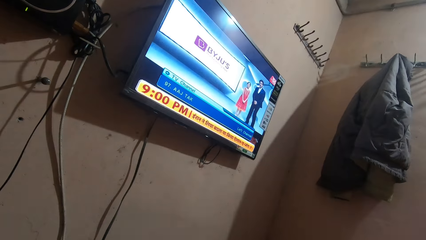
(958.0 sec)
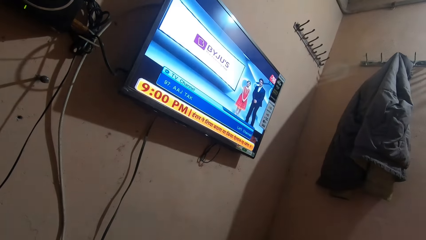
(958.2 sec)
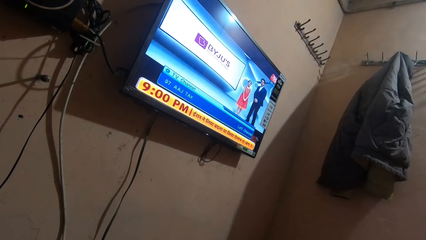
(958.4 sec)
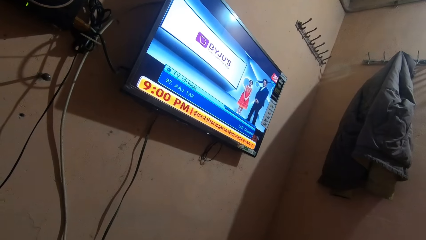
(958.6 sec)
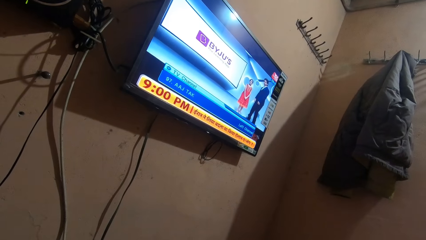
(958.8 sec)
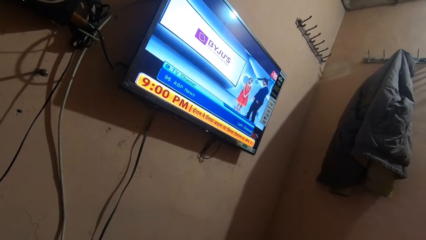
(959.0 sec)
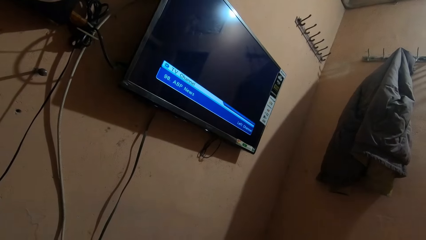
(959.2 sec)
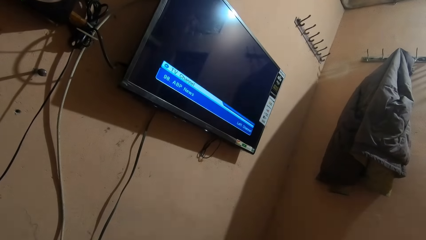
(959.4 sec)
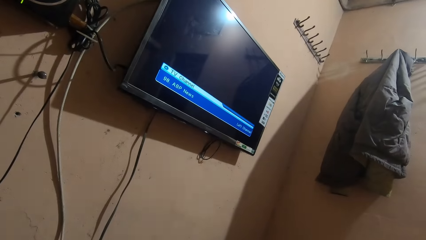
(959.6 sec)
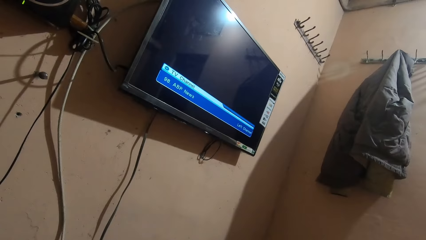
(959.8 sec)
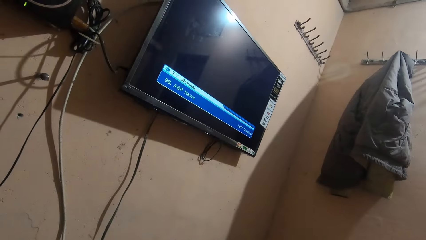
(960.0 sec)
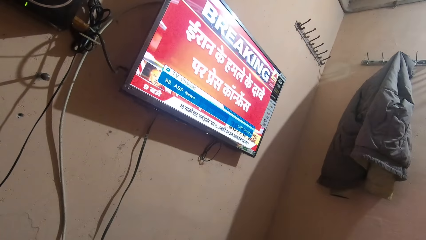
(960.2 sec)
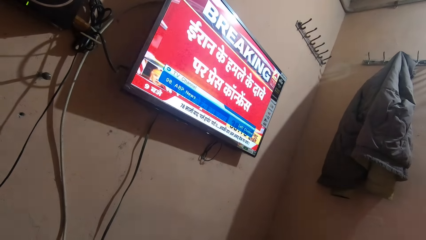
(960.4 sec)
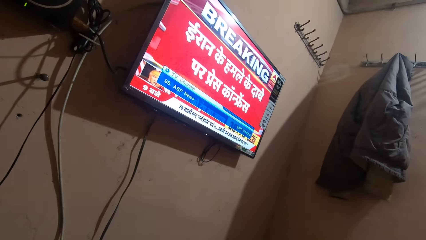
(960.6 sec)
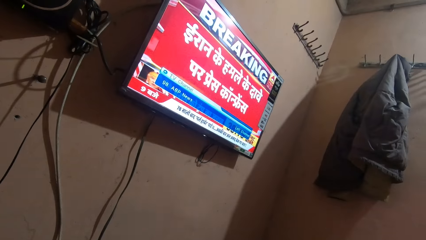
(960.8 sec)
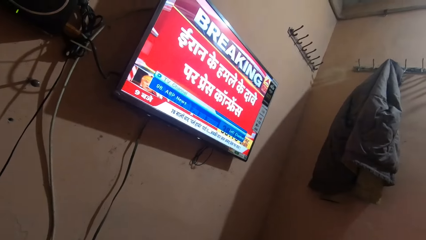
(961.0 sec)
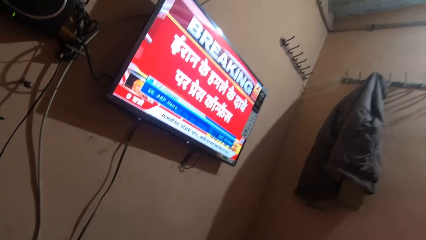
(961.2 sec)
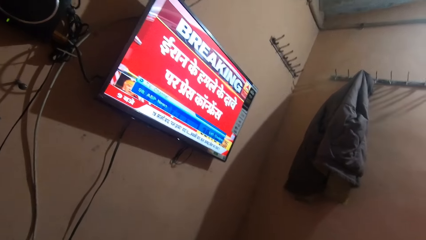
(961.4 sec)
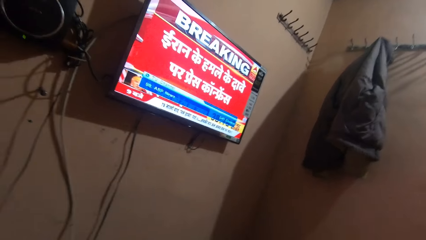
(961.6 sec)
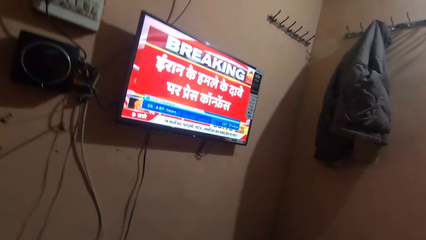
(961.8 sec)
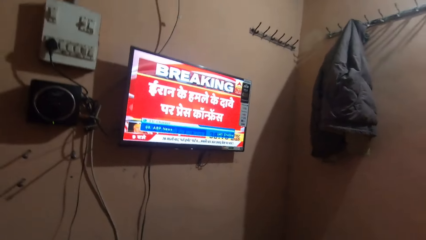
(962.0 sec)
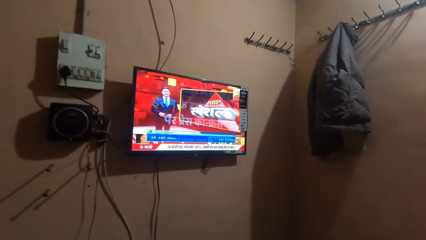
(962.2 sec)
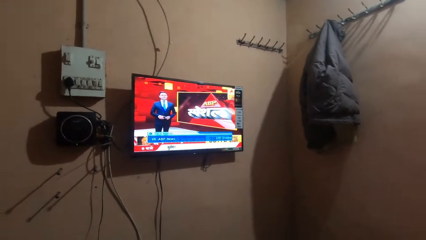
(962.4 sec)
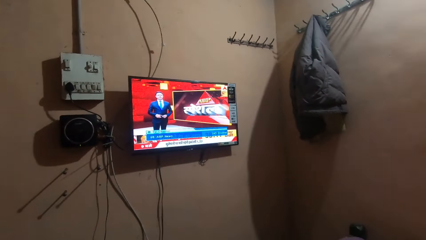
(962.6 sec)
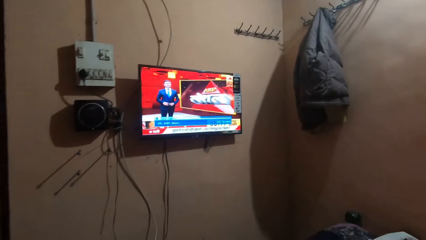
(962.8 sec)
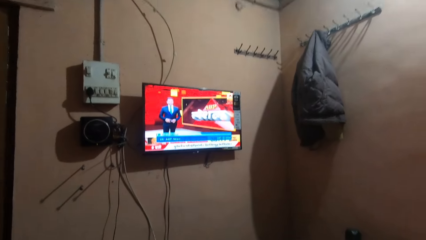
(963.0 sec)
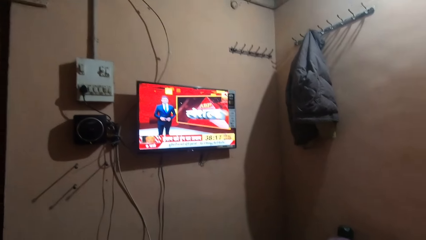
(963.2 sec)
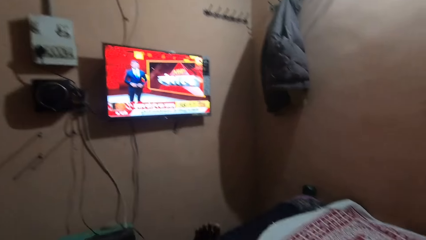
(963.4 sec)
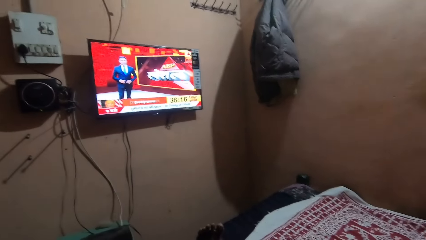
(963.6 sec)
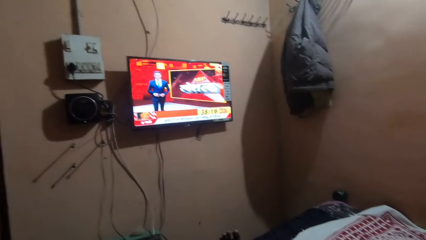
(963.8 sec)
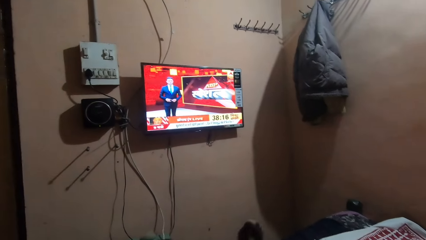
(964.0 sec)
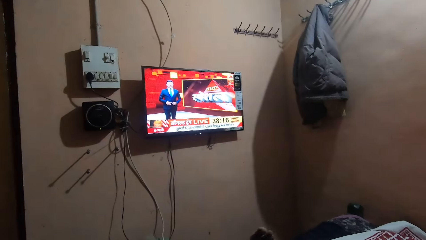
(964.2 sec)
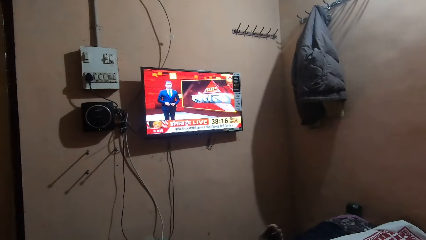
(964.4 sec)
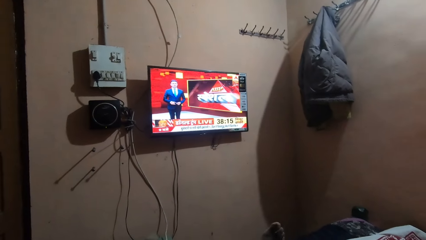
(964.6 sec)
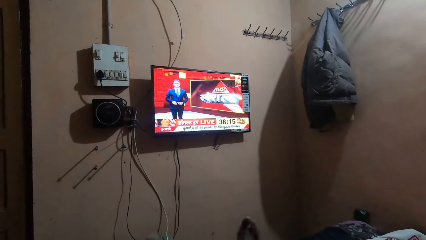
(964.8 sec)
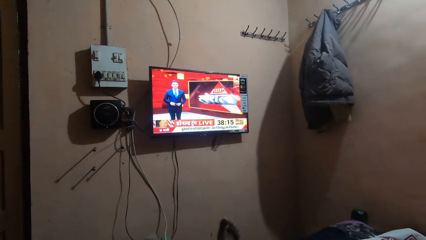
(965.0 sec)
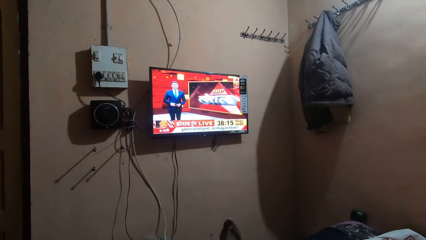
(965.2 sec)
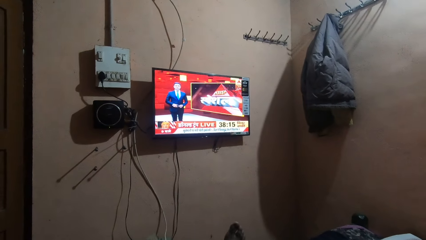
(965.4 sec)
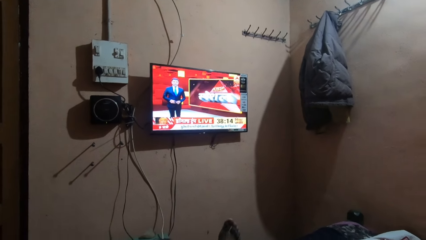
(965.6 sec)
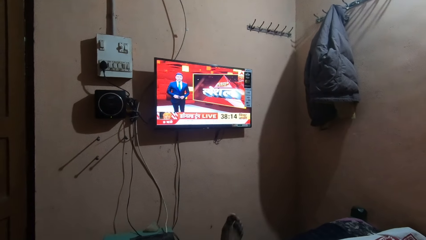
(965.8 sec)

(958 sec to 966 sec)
The camera wearer watches television.

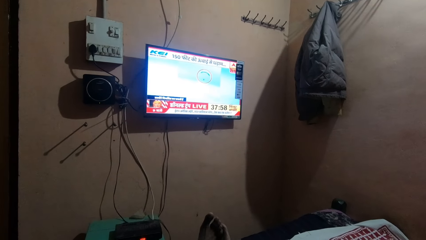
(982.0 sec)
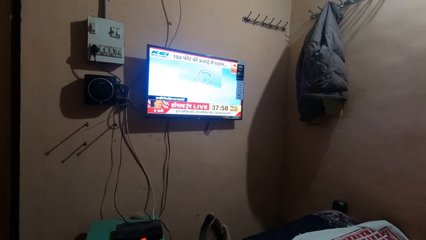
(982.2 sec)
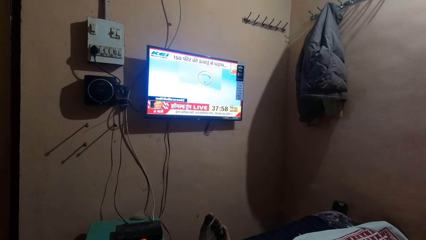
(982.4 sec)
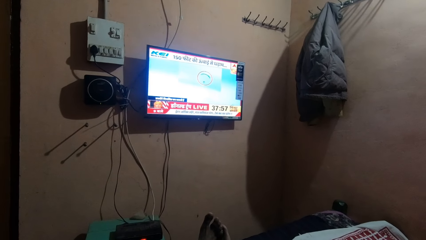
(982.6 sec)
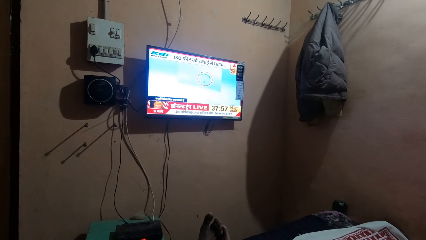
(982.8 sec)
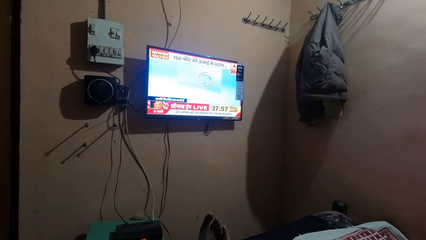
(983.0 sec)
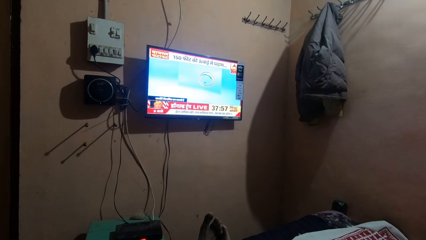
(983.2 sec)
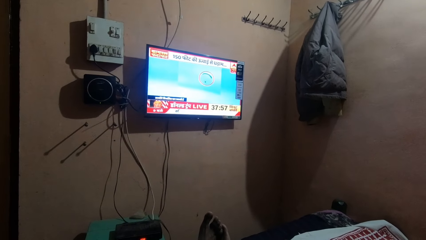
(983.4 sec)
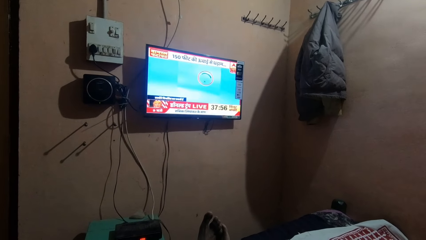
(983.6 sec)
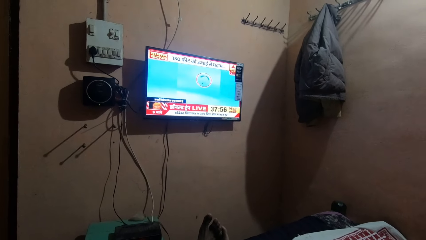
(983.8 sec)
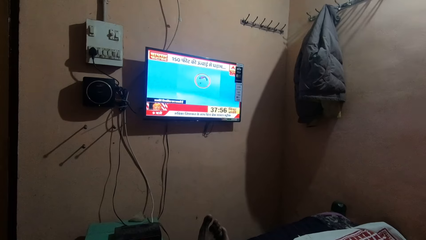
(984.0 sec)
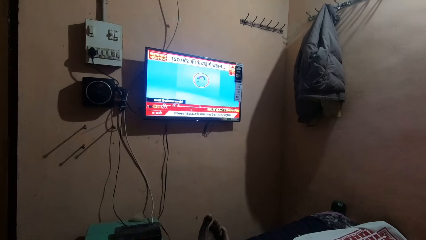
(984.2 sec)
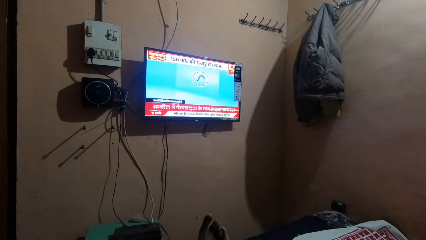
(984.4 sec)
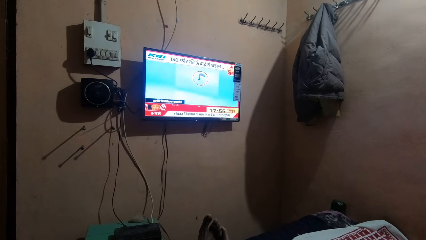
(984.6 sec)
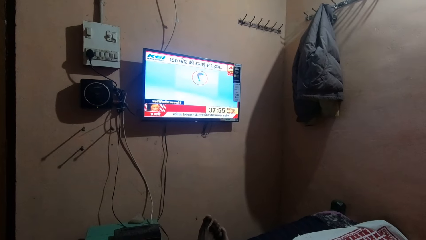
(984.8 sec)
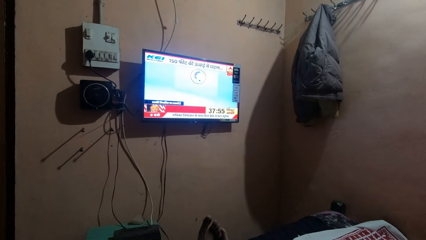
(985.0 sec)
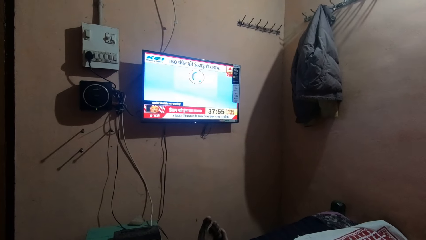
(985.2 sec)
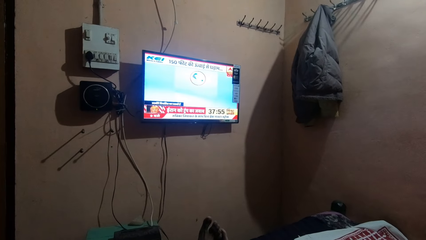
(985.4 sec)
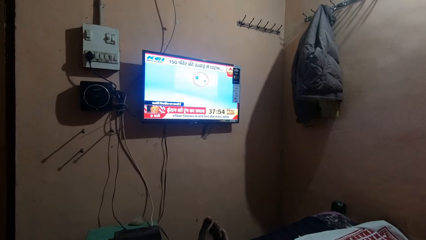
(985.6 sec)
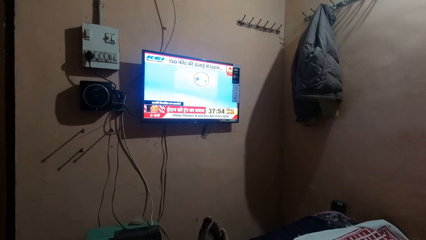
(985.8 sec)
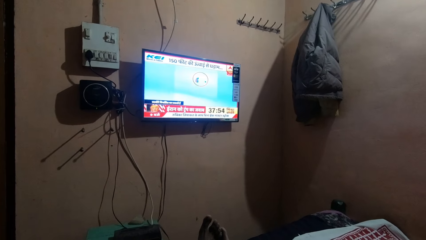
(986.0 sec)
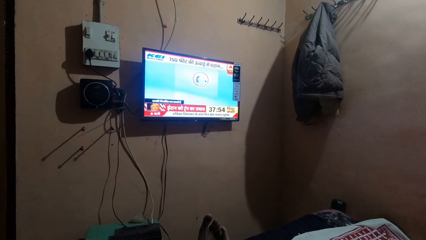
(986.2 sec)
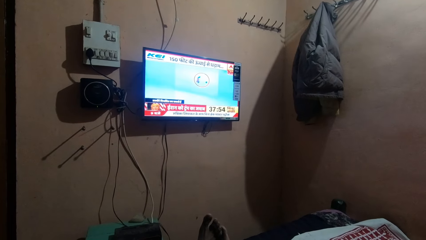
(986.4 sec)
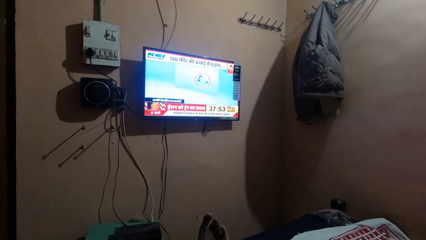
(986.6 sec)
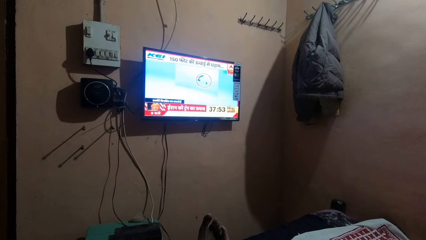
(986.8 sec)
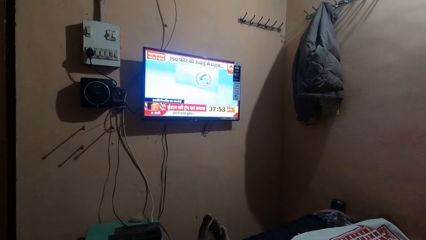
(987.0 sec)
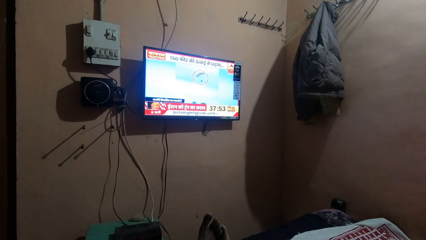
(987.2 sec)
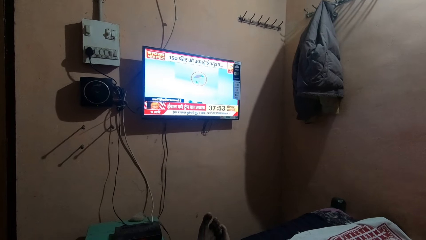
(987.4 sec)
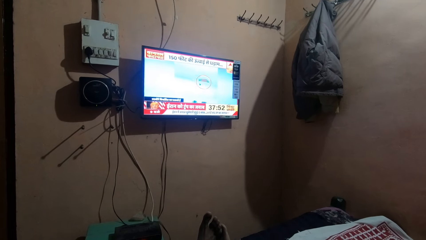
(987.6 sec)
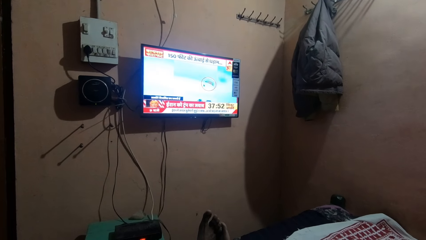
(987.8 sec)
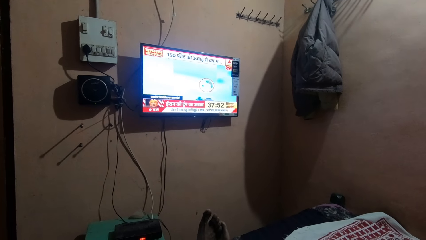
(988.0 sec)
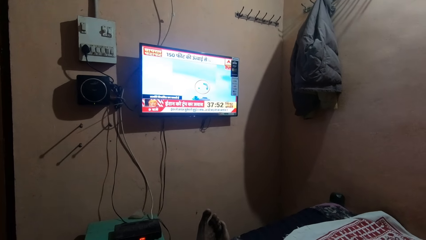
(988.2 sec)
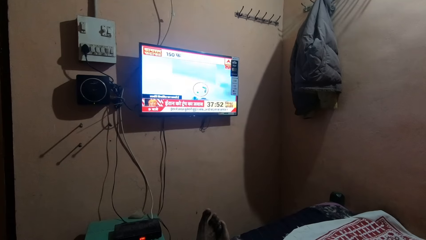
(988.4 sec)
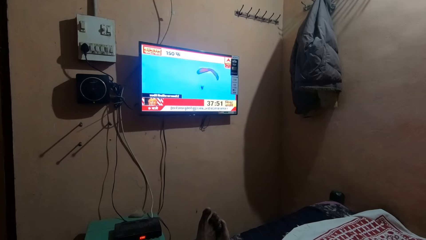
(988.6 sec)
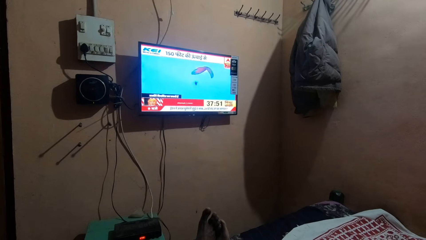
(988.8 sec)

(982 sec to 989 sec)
The camera wearer stares at the television.
